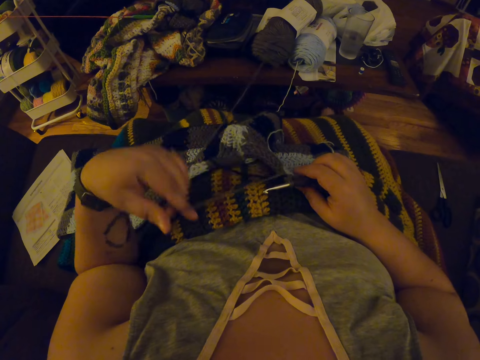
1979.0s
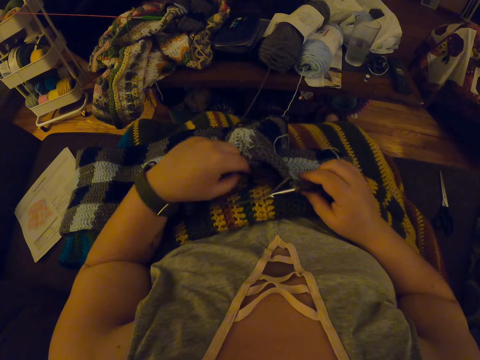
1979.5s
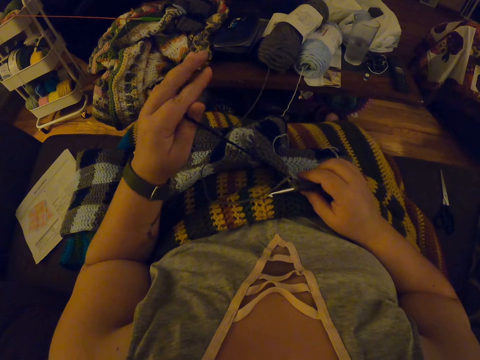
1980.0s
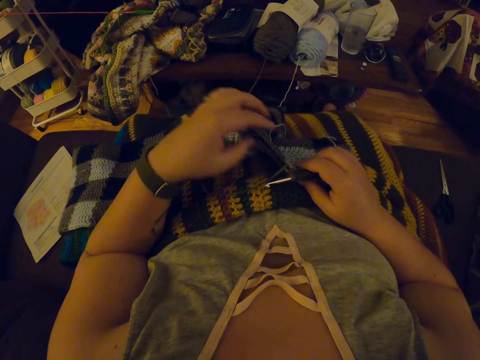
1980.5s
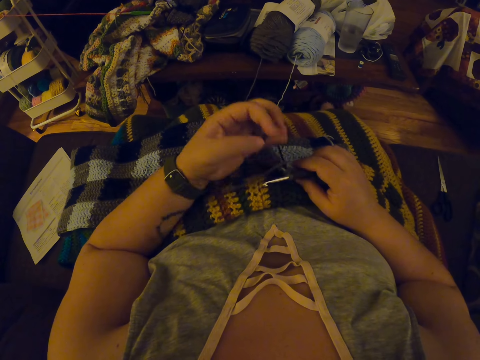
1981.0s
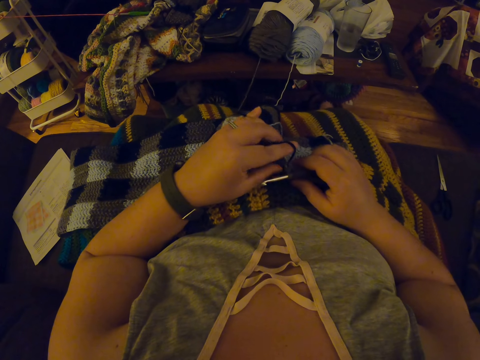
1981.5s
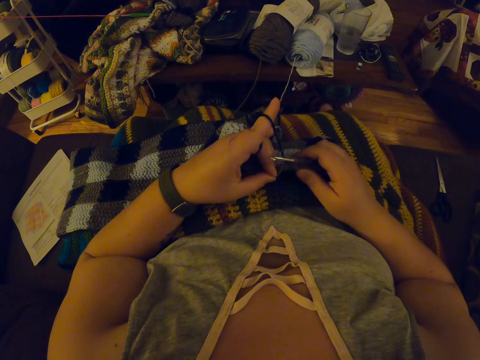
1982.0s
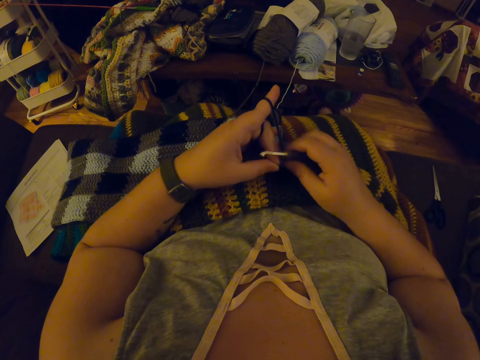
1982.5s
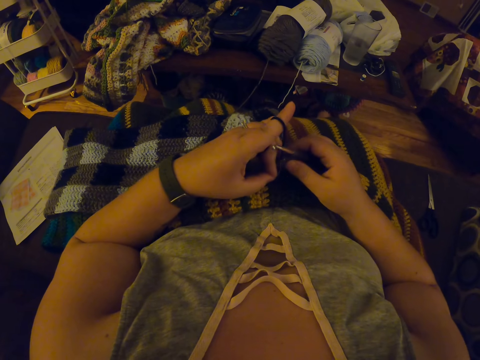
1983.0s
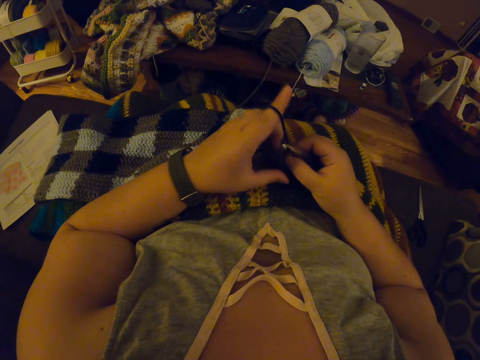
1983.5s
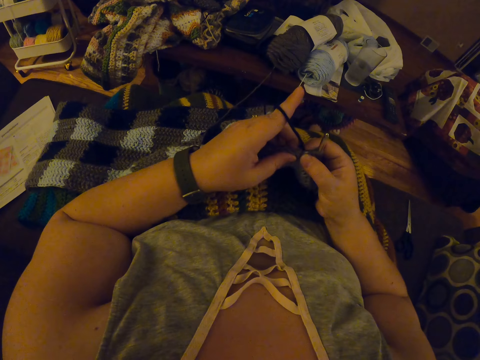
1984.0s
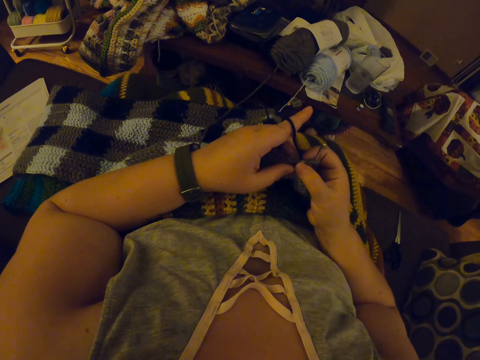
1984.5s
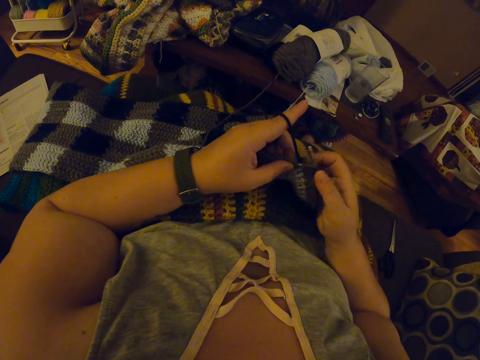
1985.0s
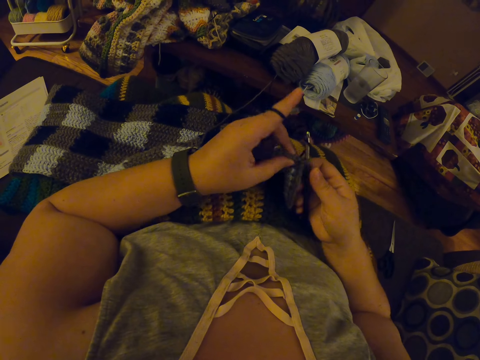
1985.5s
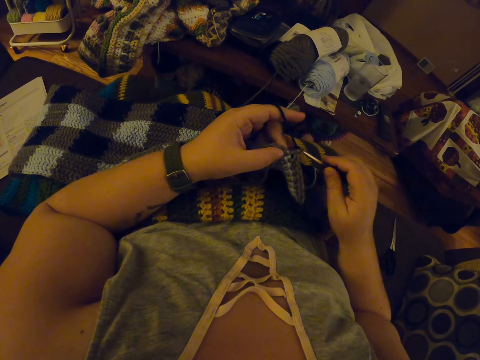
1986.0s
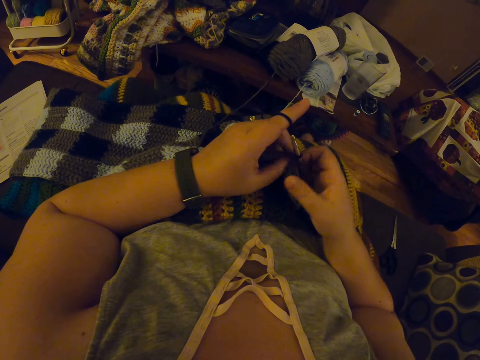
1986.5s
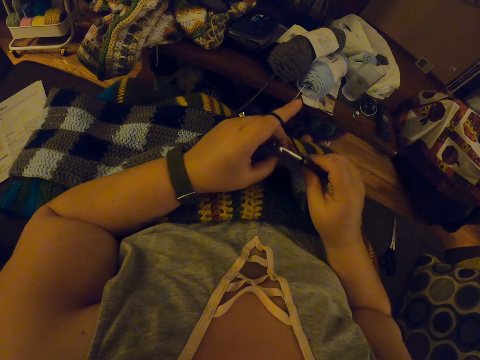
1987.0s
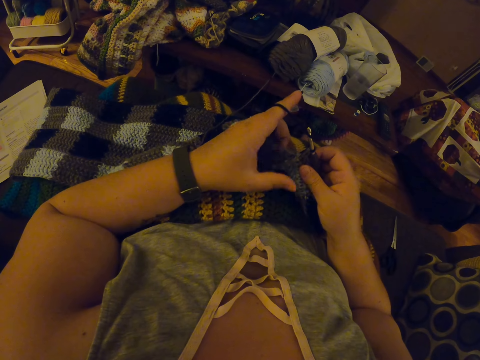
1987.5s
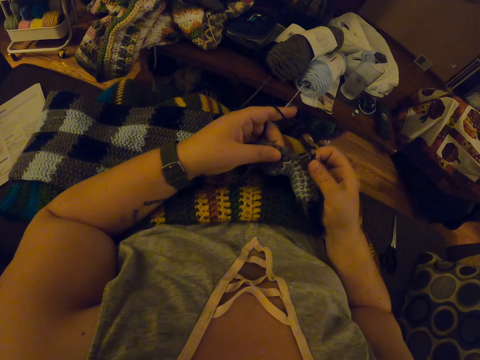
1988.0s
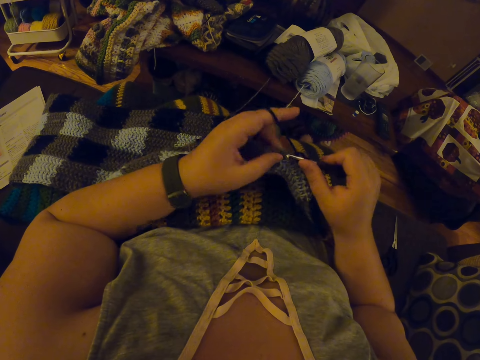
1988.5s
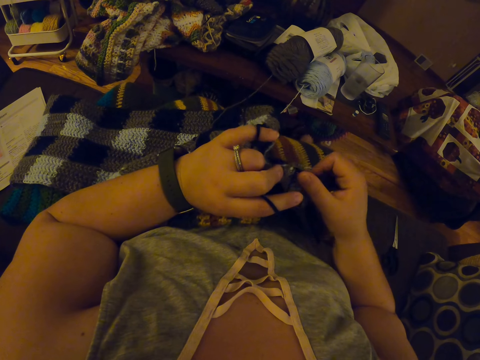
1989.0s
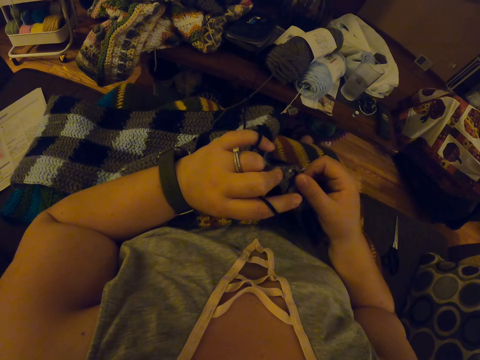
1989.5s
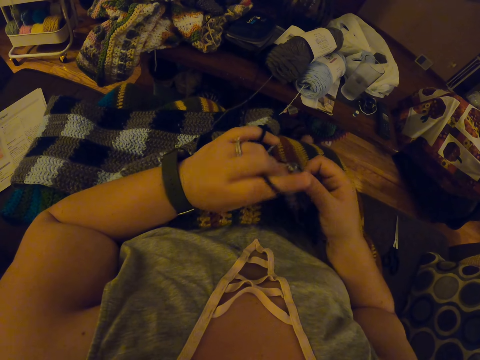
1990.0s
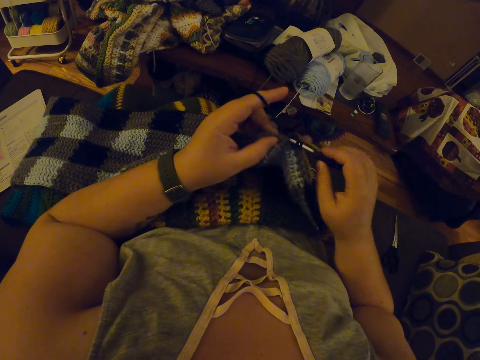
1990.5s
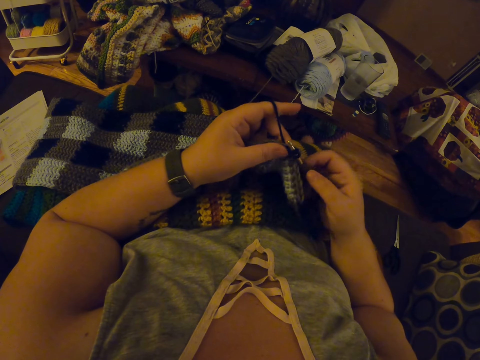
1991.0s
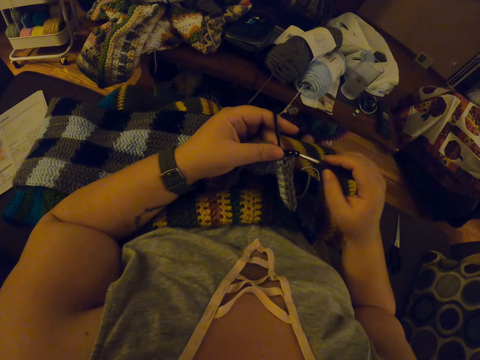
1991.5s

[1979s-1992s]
The camera wearer coils a knitting thread on a finger. They knit a piece of fabric with a knitting needle.

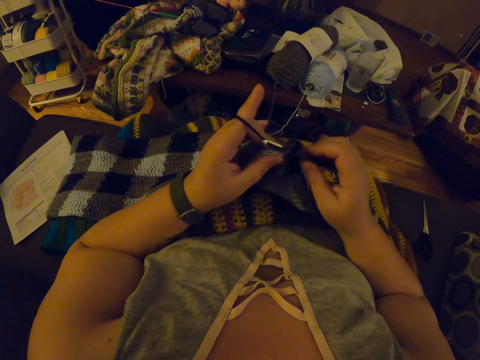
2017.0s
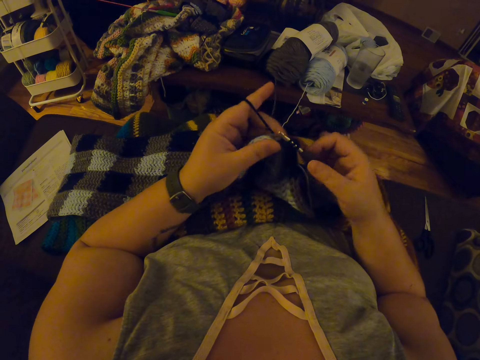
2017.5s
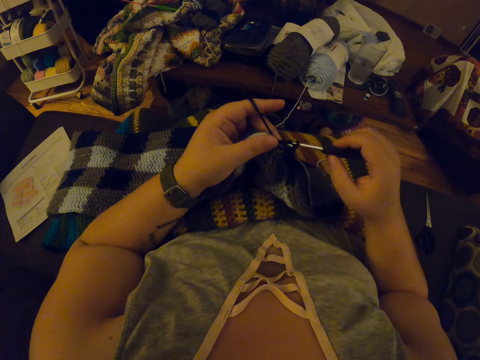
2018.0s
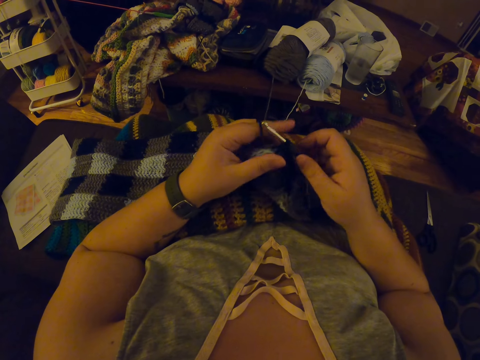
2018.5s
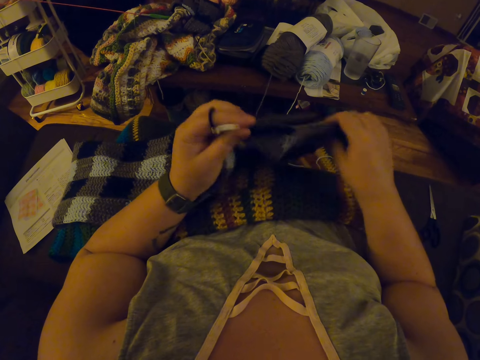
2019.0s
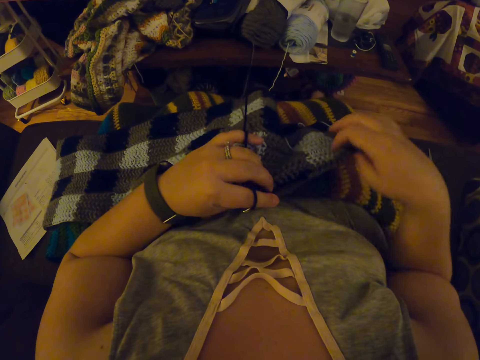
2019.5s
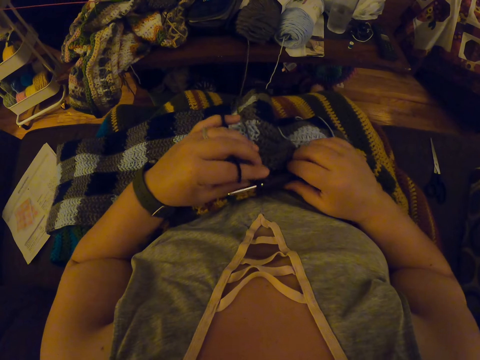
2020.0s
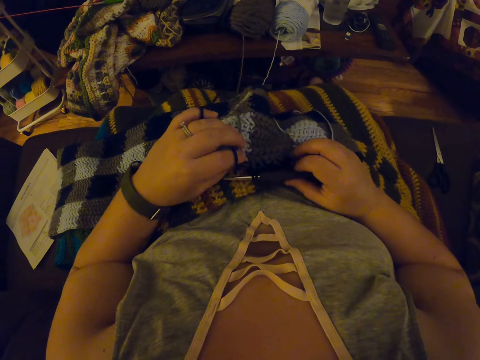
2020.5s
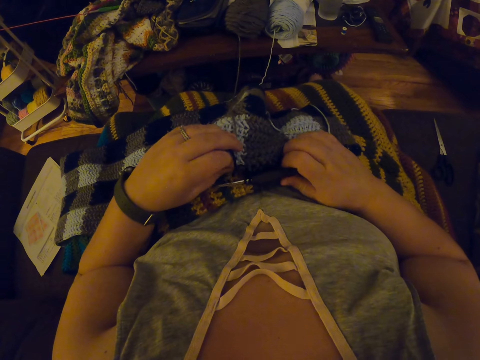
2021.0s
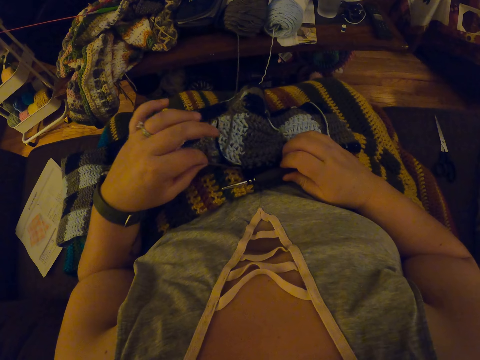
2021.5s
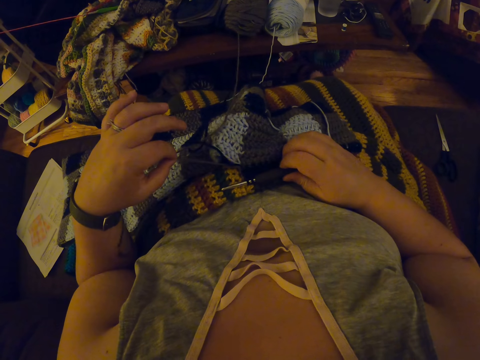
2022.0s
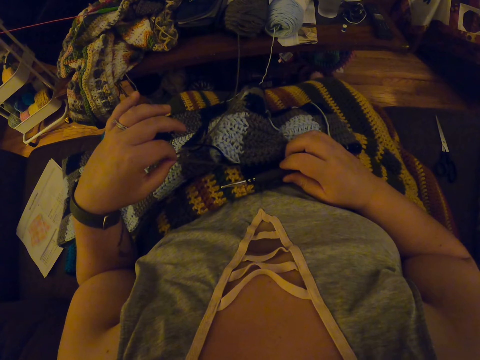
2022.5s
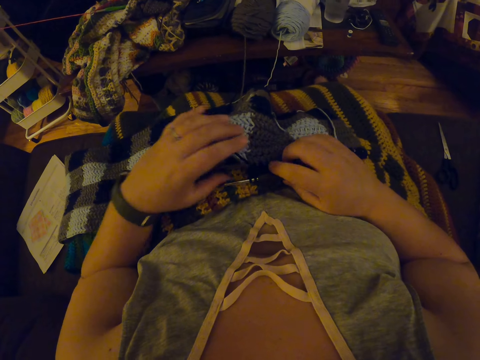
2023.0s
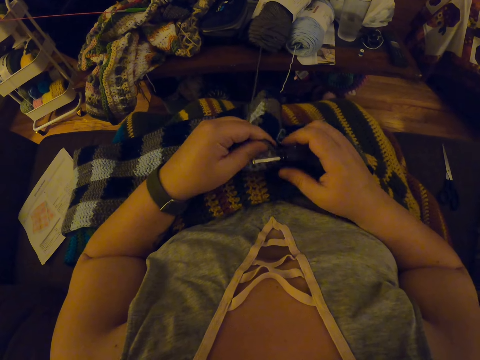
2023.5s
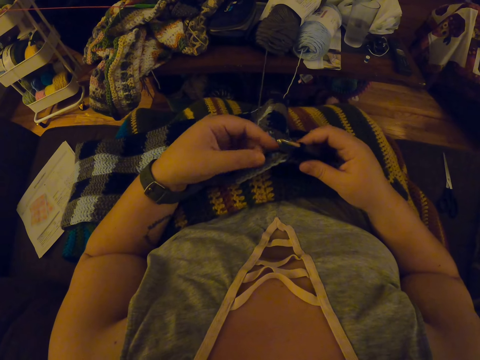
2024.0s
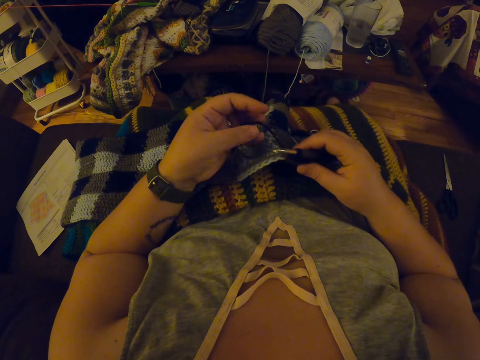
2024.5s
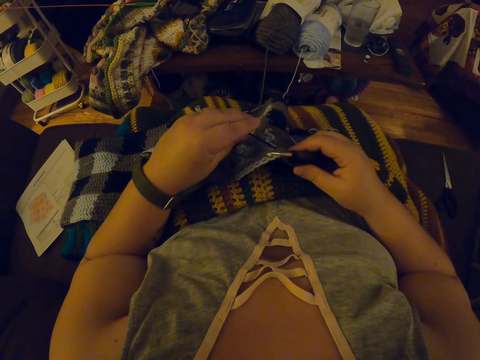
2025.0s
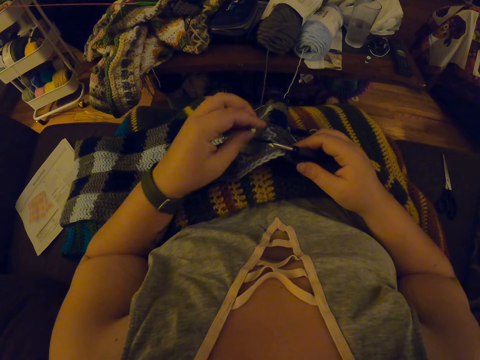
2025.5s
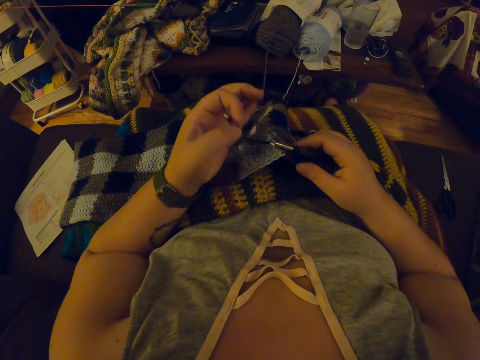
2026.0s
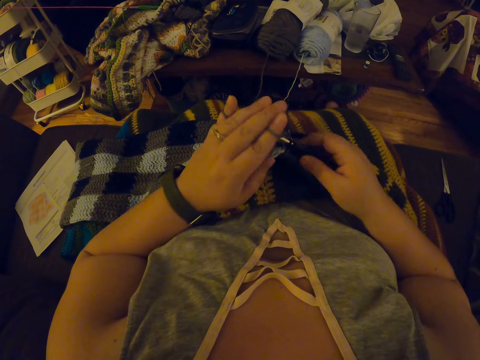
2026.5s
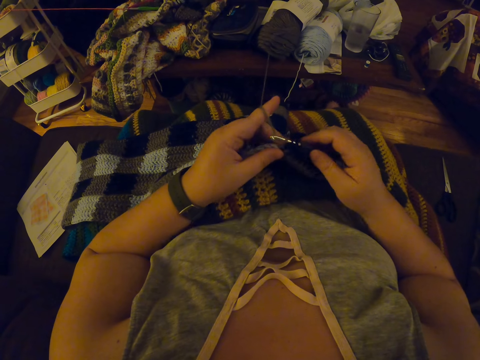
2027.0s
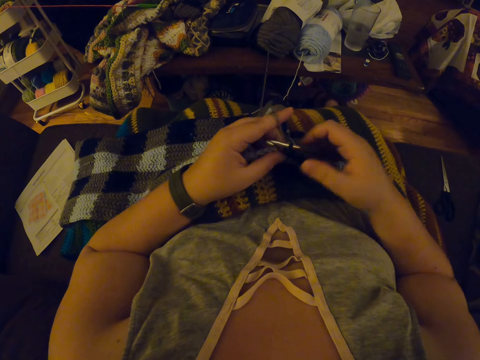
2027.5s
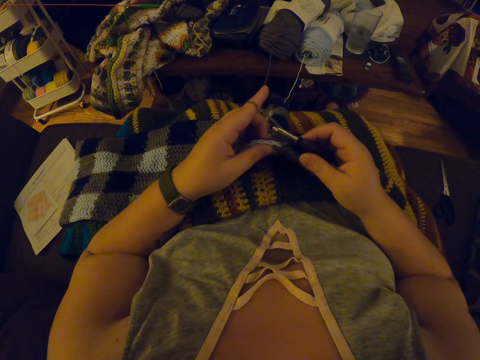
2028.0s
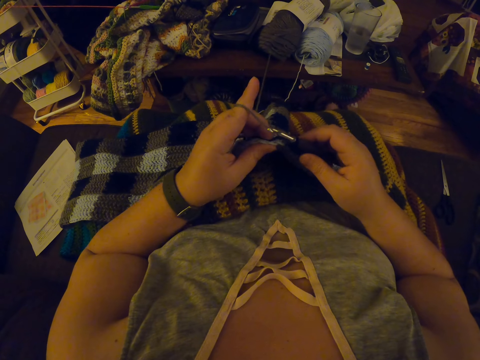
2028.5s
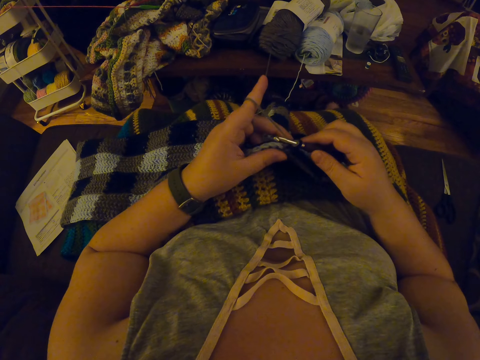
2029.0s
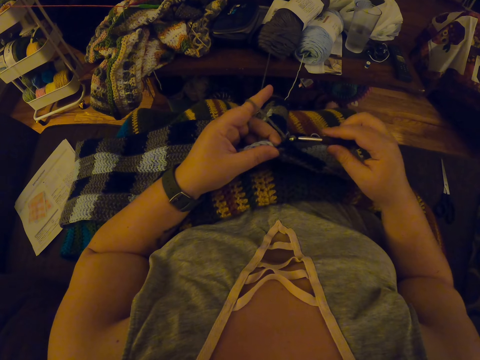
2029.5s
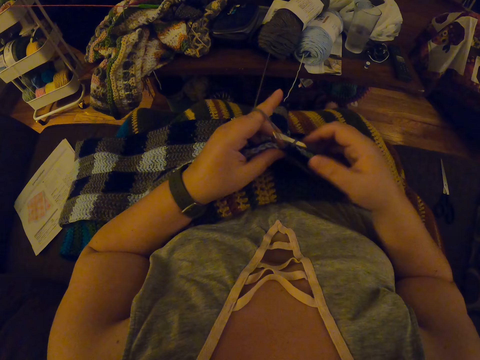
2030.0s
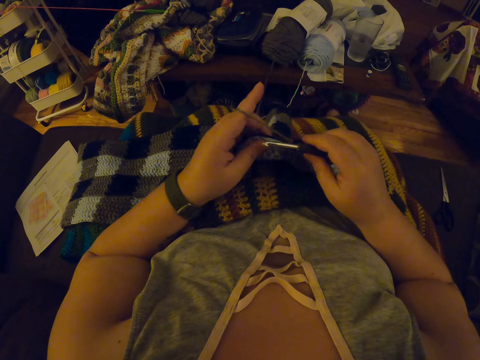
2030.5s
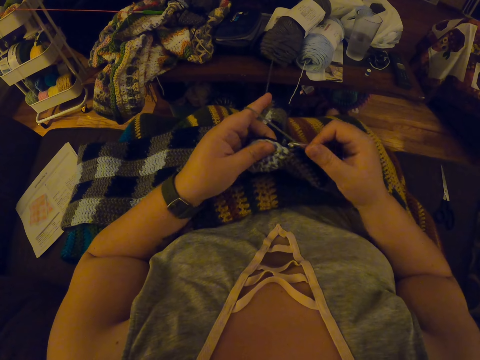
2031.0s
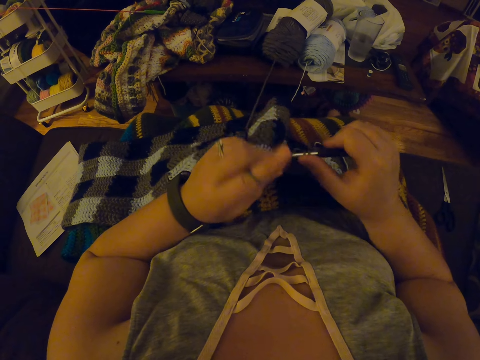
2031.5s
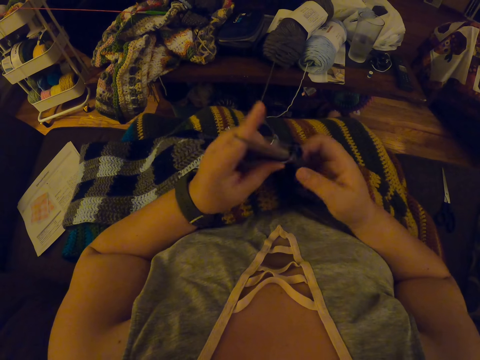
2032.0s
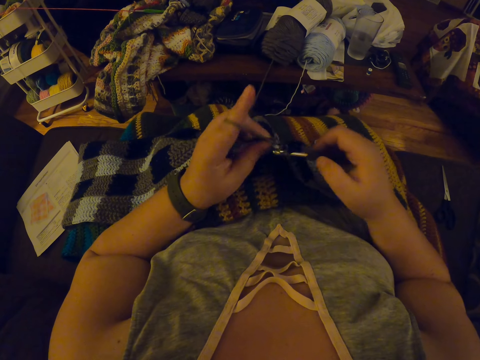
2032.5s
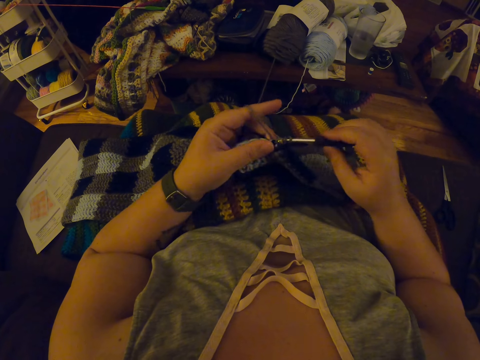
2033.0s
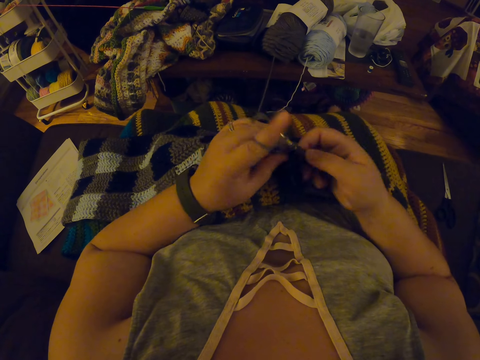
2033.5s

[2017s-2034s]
The camera wearer adjusts the edges of a piece of knitted fabric on a lap. They pull out a knitting thread from the piece of knitted fabric, coil the knitting thread on a finger, and knit the piece of fabric with a knitting needle.
